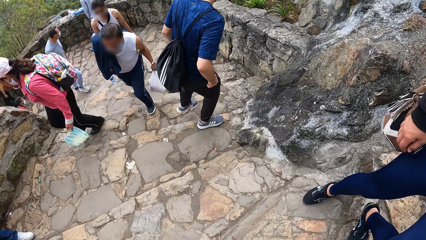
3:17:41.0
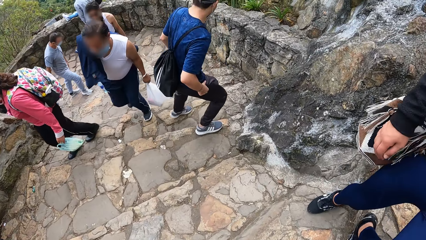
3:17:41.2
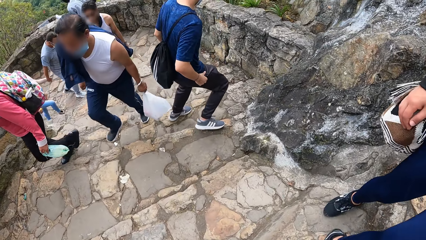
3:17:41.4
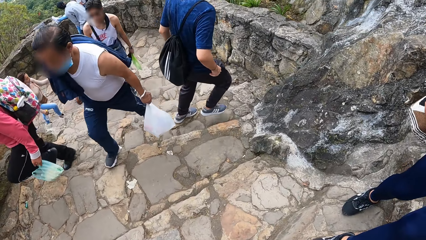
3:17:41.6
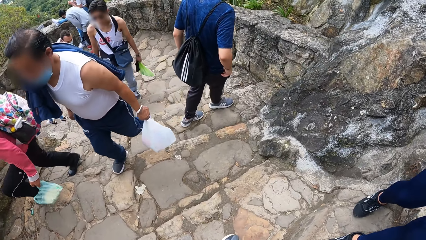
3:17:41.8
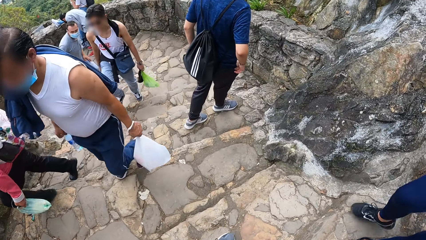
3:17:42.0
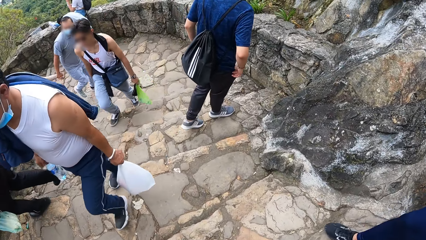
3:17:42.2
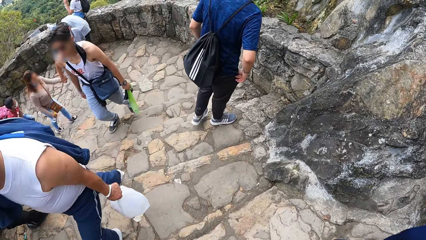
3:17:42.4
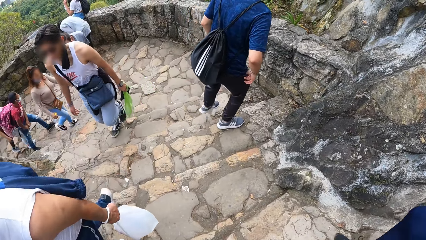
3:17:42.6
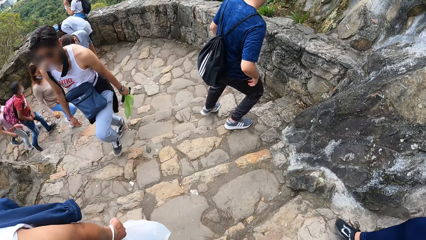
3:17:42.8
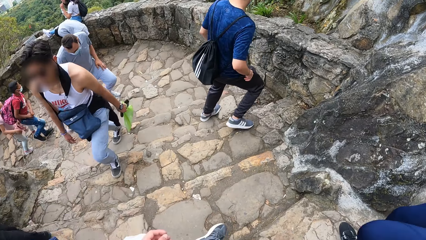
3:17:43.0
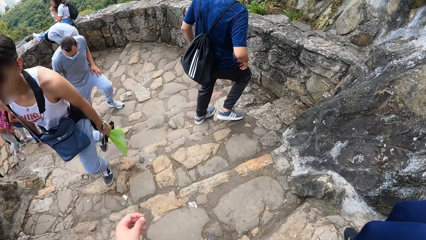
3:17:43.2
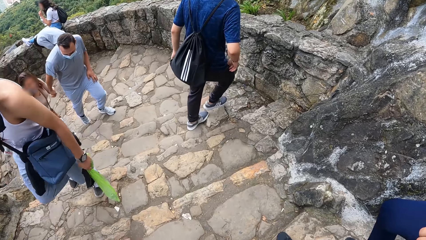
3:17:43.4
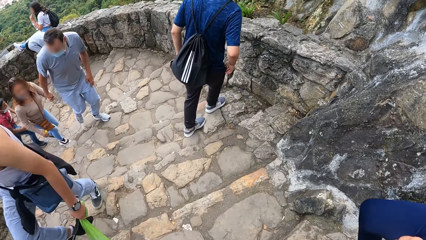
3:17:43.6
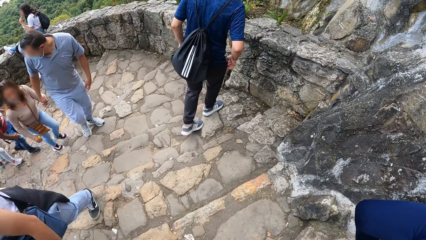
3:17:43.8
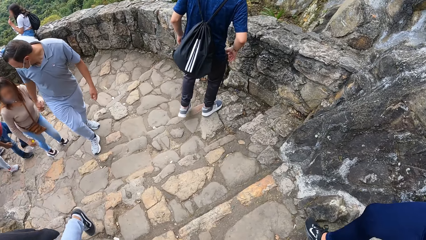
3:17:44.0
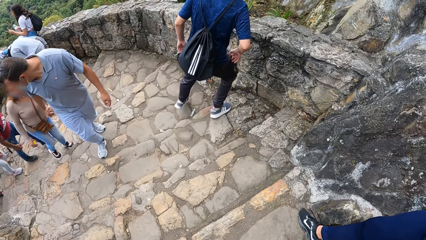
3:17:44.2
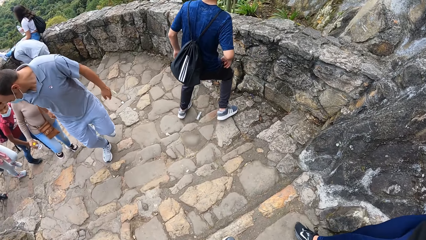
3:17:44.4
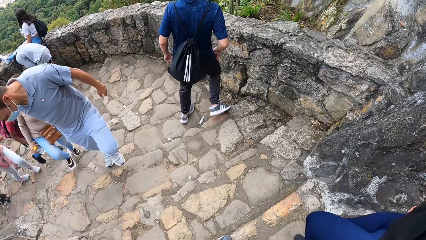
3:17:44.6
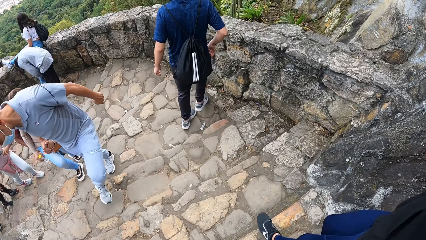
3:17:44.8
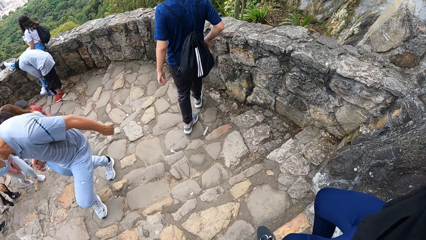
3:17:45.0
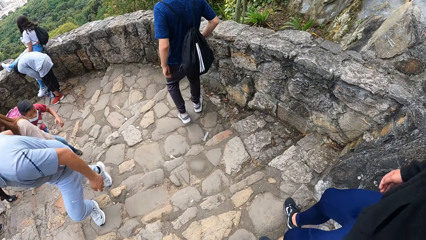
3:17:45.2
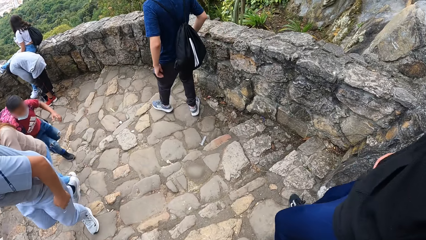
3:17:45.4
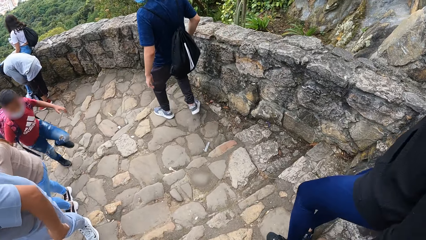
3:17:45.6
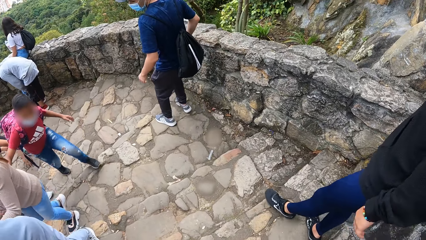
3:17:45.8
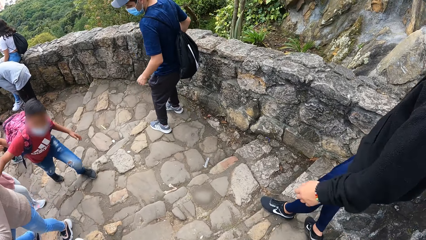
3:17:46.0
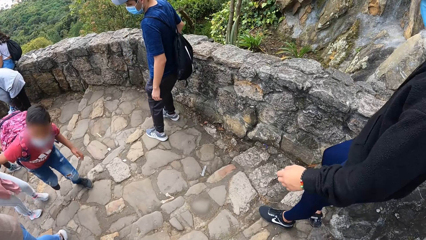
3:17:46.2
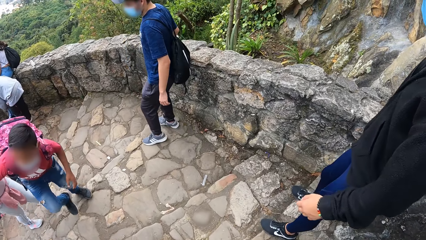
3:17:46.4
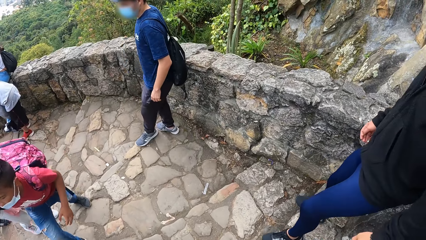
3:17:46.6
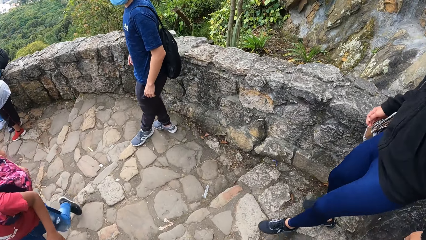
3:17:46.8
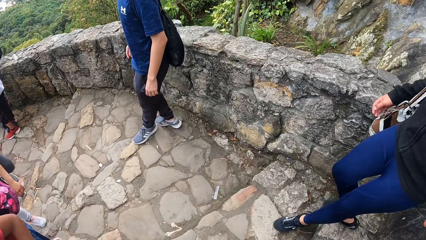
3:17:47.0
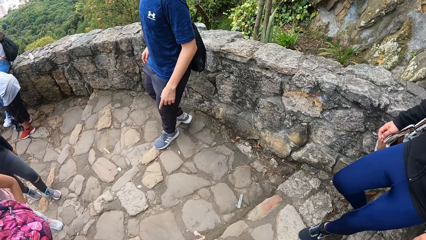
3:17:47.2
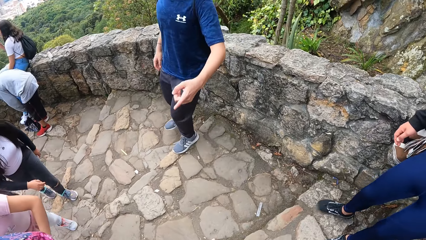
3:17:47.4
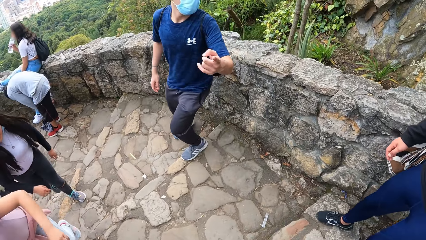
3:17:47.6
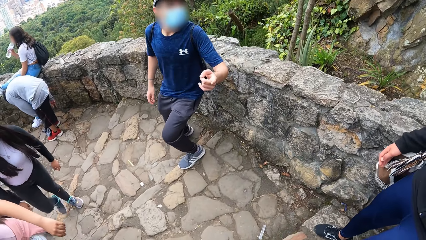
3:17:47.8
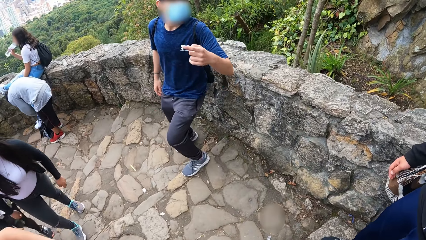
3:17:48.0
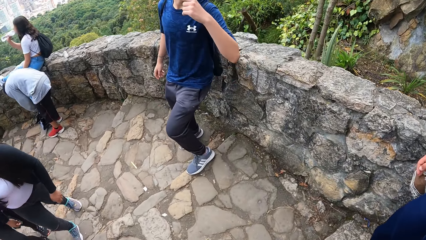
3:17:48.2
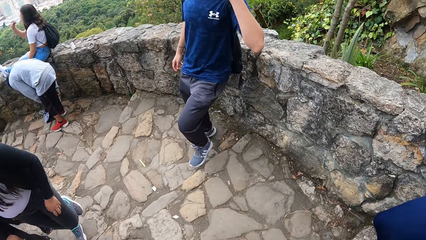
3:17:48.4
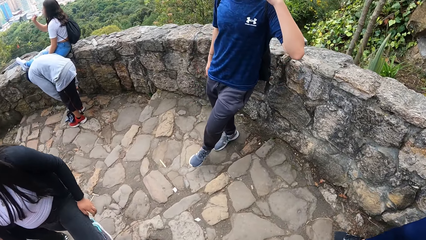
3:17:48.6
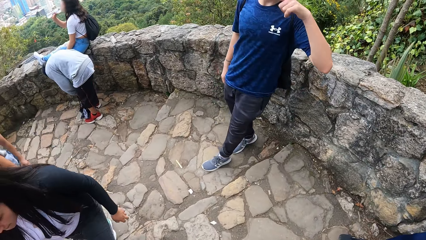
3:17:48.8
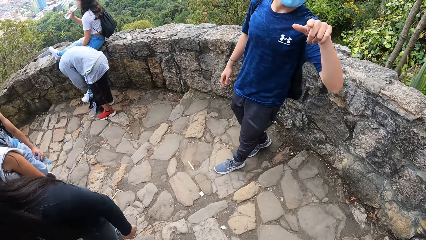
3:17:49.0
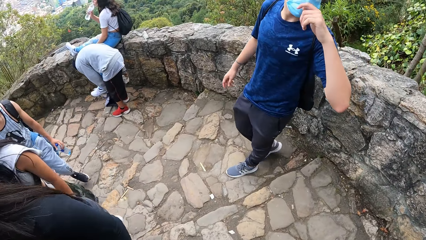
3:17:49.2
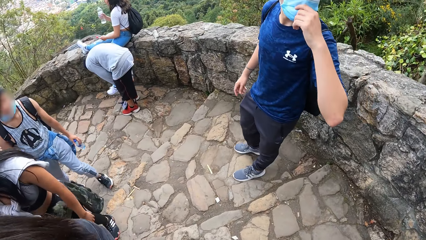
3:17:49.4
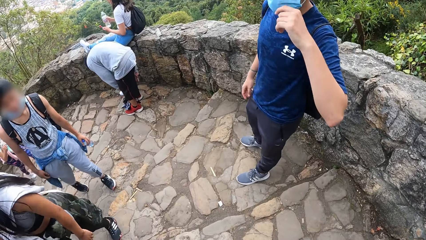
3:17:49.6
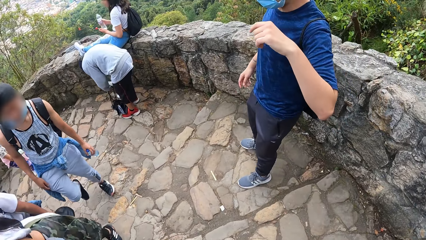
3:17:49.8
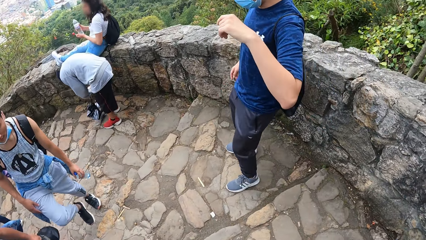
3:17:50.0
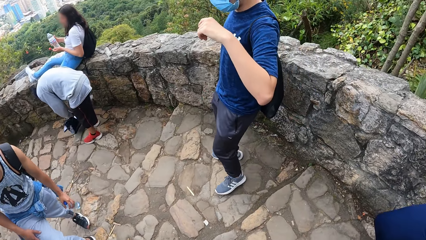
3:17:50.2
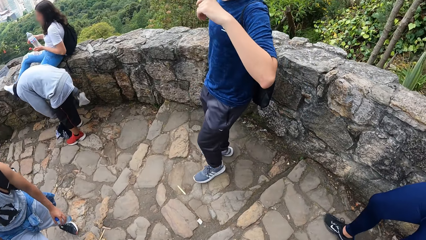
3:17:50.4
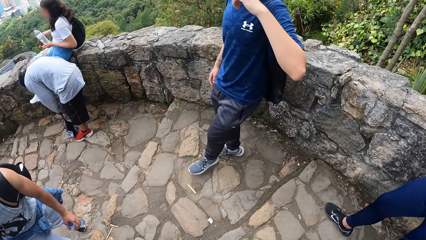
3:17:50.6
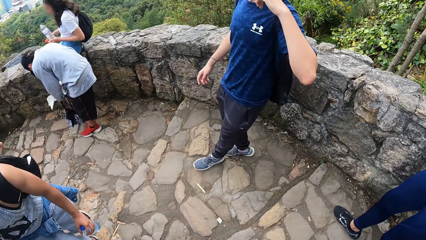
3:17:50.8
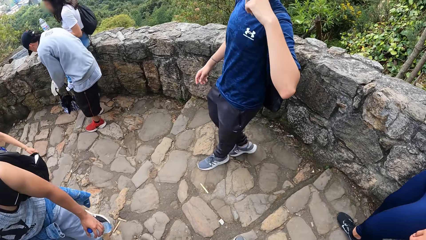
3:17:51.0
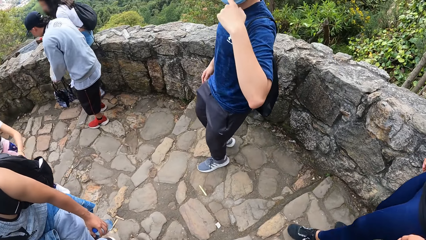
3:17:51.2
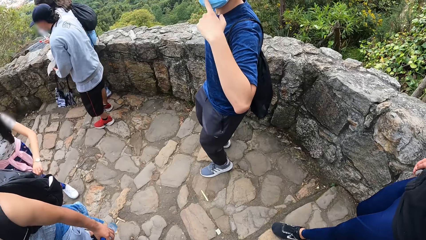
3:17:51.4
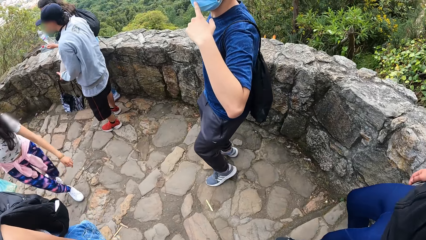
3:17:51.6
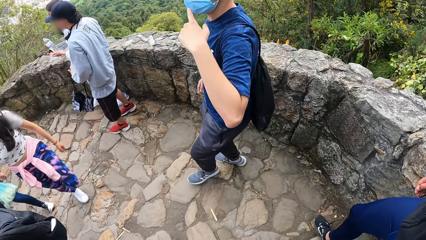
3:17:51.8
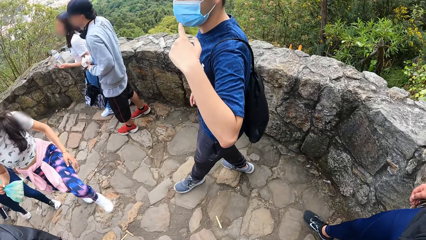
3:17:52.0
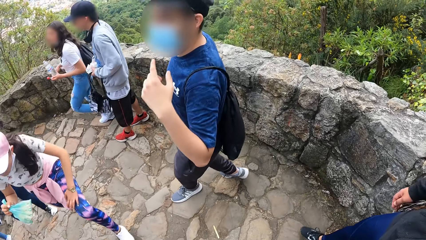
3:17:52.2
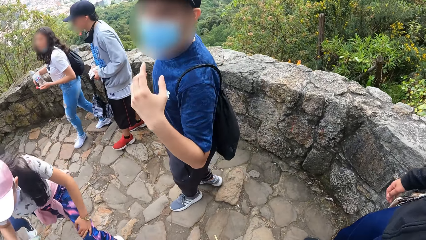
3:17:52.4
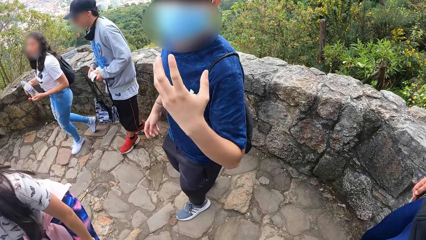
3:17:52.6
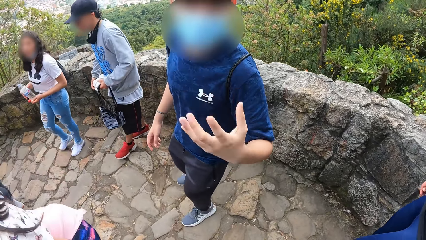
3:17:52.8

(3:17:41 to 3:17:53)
The man interacts with the camera wearer, another man and a third man.

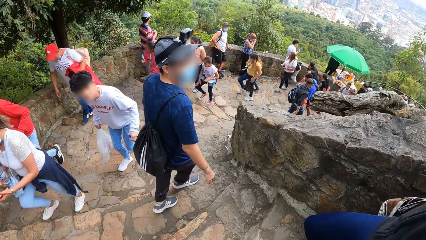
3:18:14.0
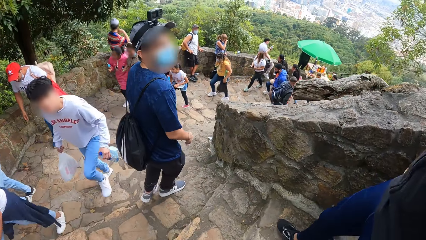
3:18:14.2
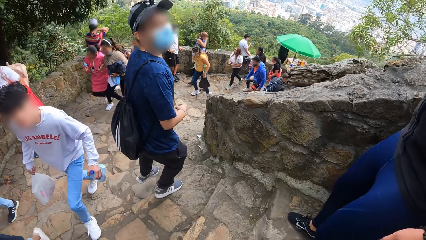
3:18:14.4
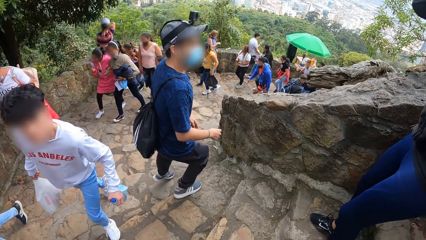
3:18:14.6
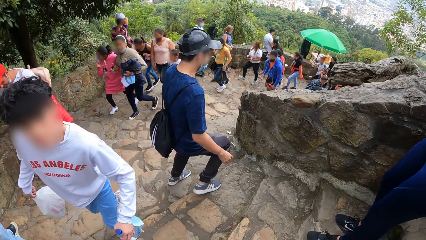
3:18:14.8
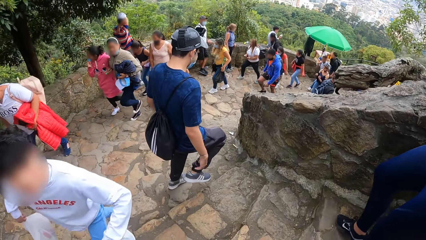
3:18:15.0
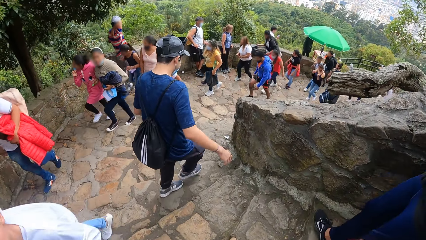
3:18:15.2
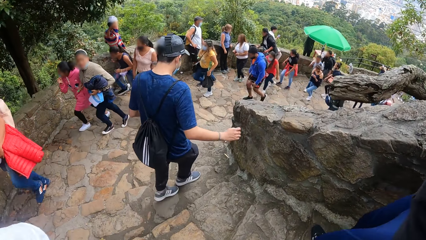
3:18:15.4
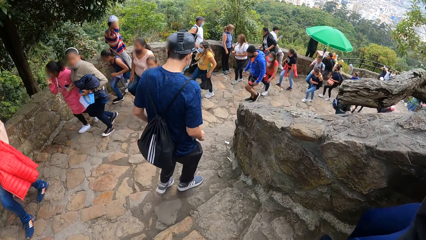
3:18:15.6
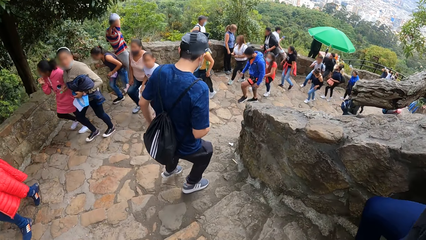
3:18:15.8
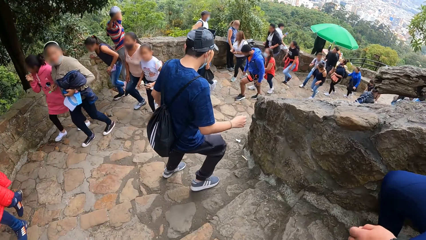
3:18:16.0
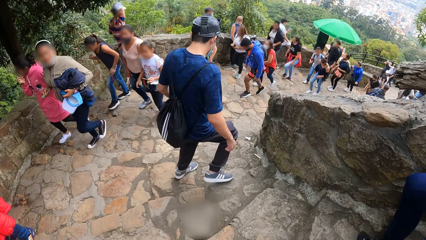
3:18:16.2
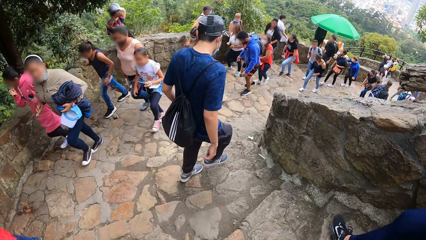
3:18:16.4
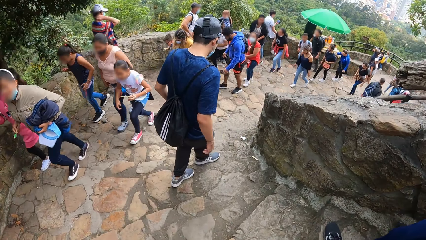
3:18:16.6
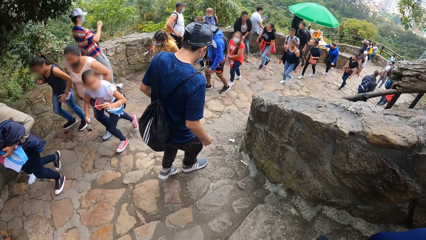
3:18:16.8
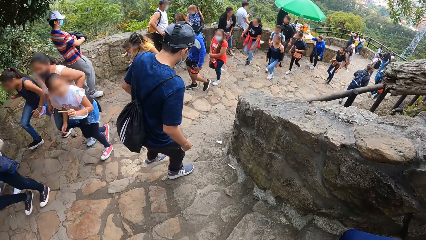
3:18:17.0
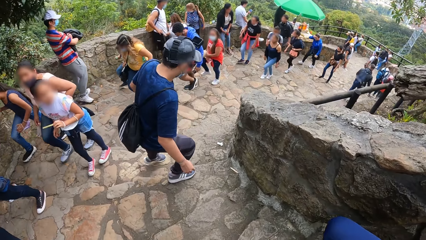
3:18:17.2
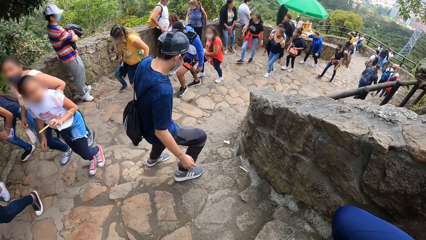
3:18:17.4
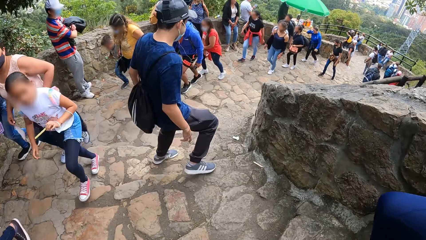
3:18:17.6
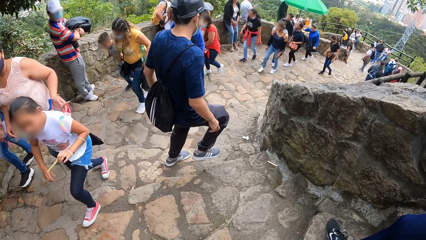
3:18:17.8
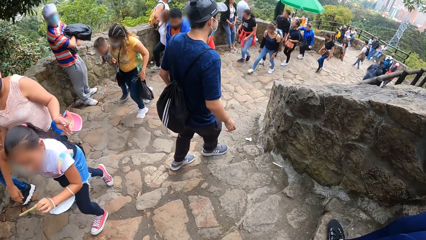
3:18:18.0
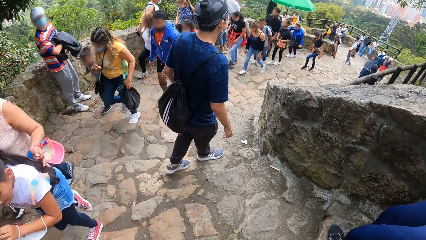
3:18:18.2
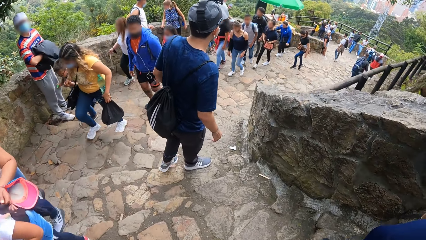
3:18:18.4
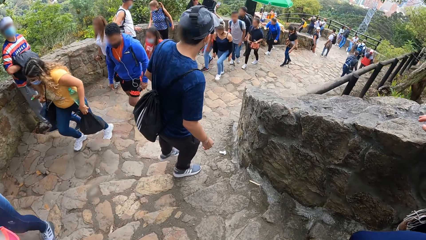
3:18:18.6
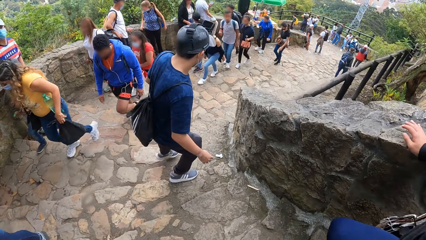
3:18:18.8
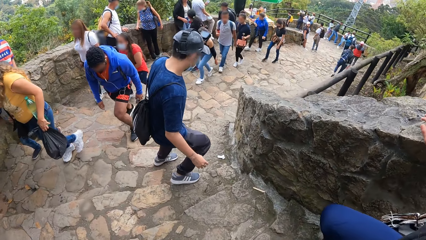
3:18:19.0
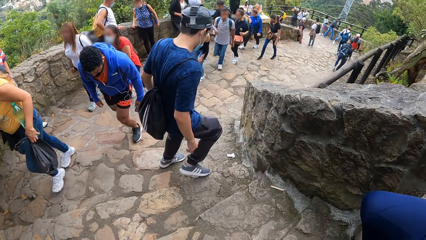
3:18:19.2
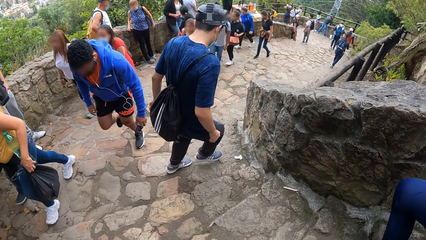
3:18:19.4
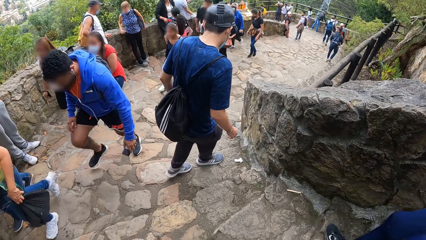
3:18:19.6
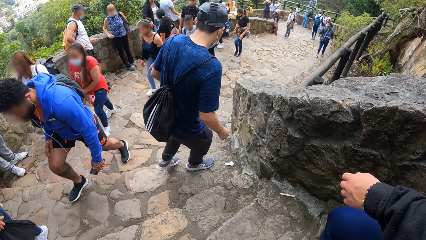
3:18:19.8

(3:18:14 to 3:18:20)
A man descends the stairs. The camera wearer descends the stairs.
